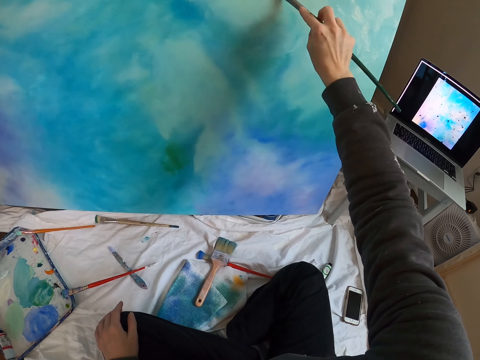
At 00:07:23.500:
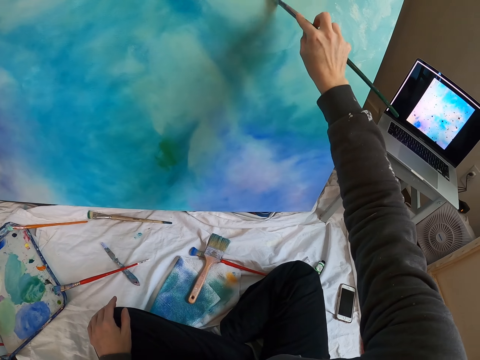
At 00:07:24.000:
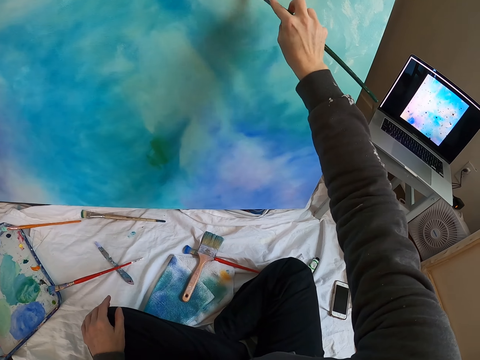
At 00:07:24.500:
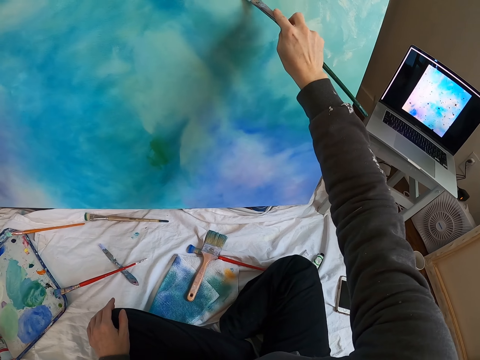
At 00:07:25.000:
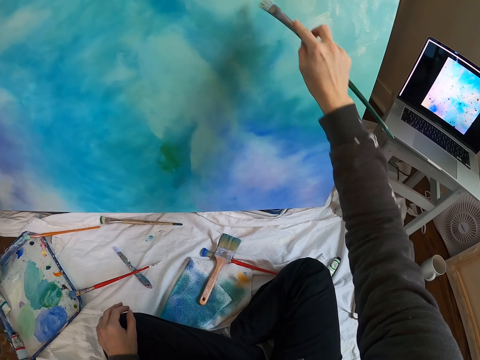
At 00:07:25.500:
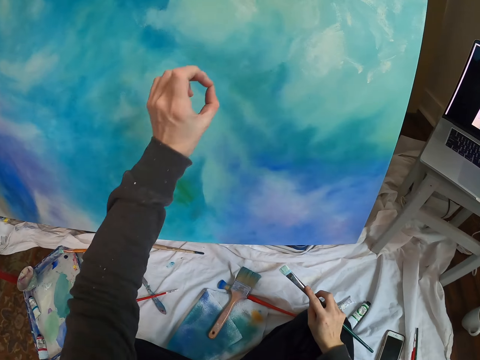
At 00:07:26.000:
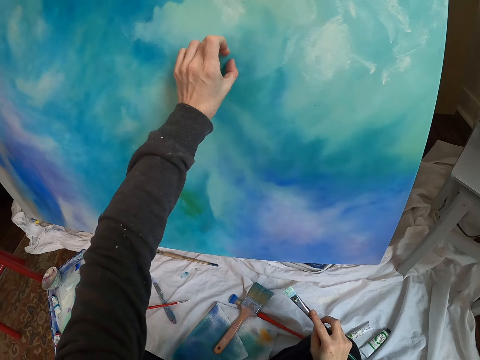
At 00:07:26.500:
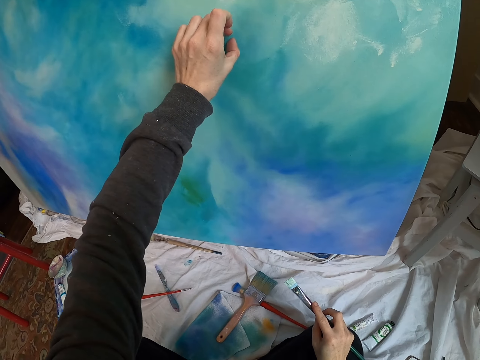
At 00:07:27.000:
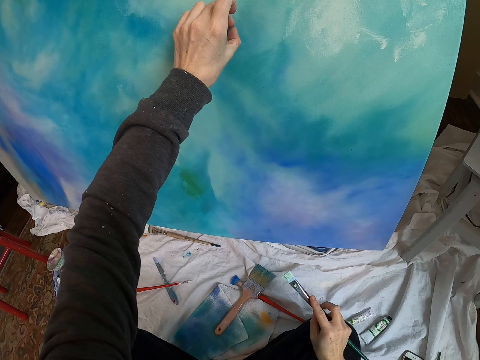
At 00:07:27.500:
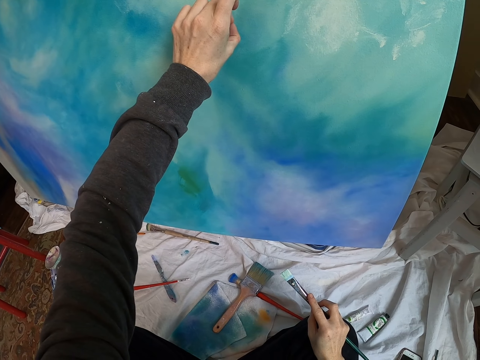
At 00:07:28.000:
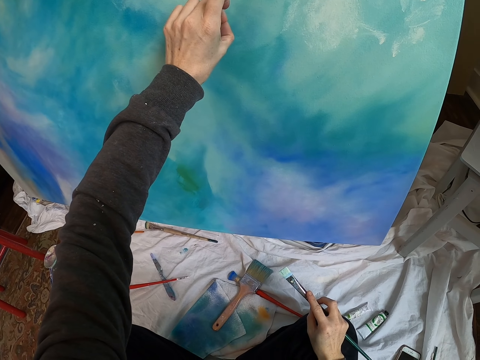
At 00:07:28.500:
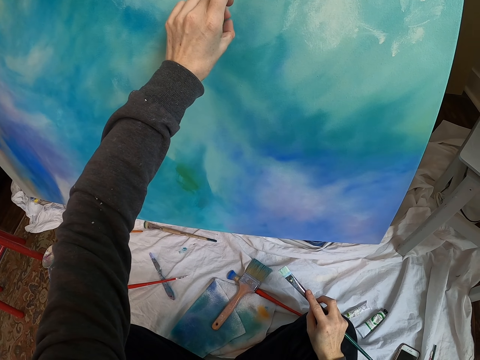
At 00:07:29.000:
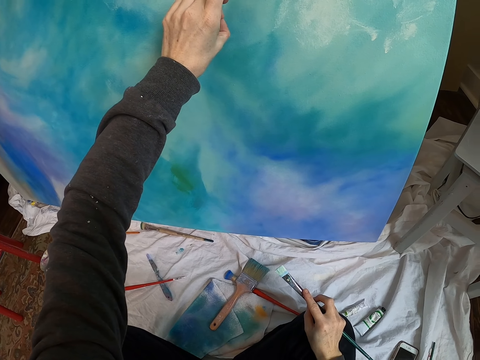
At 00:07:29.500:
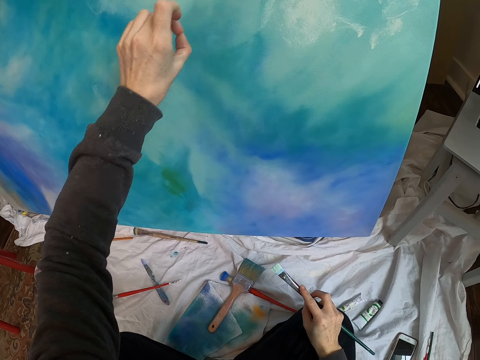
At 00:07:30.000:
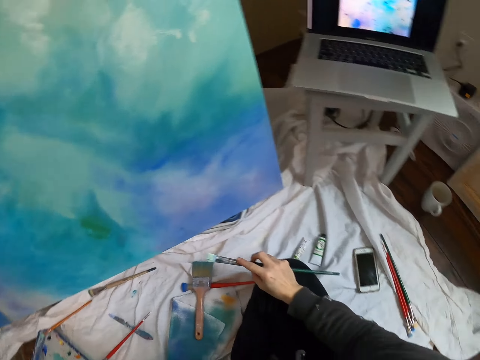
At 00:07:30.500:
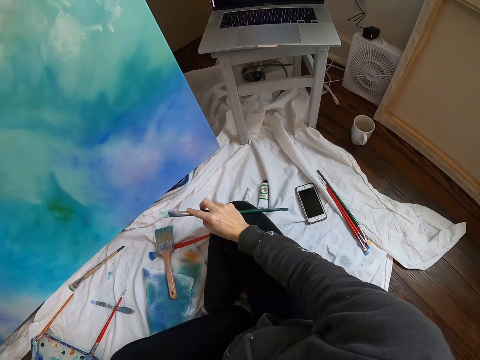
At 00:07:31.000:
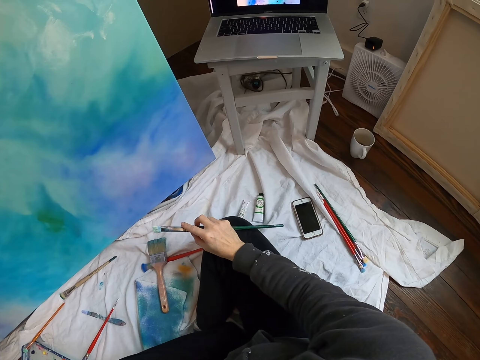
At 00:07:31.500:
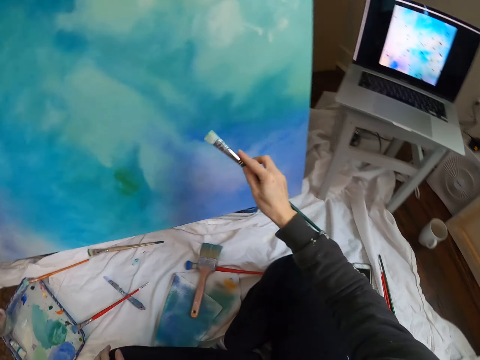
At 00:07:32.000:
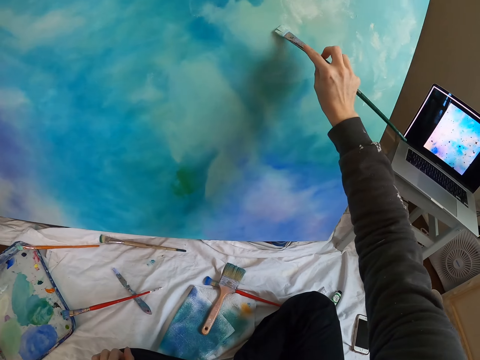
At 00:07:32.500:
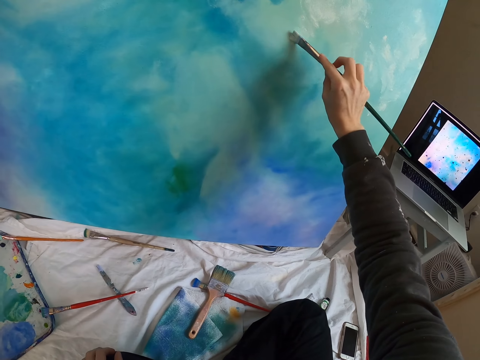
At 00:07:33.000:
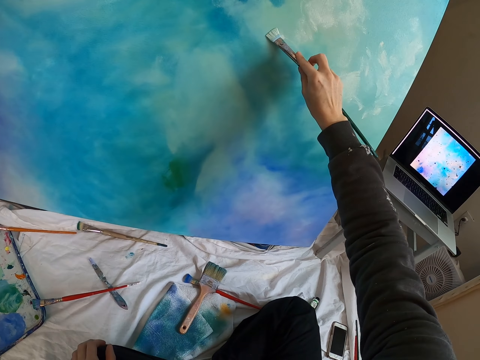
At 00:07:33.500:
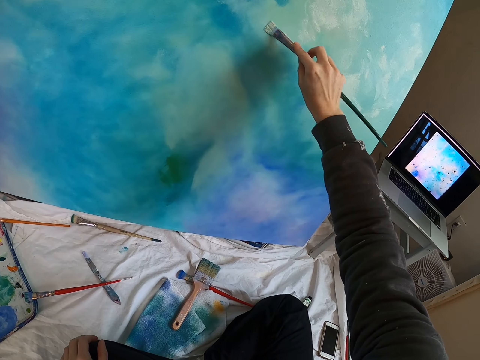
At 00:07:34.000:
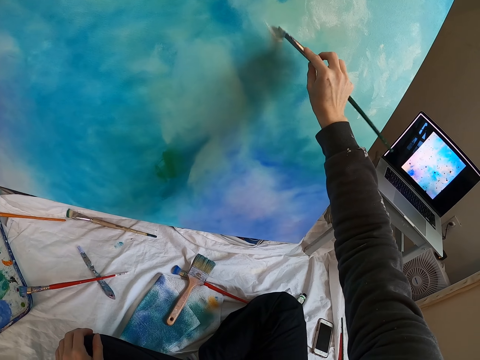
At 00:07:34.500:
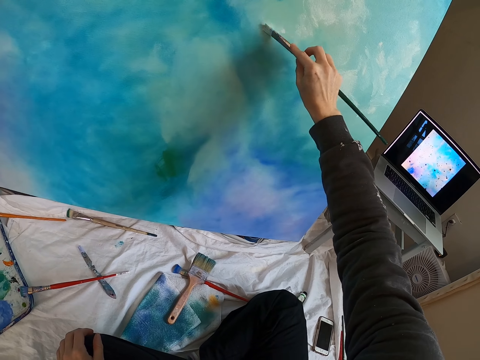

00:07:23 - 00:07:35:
The camera wearer lifts the pen brush. They paint the board with the pen brush. They lift the left hand. They touch the board. They pull back the left hand. They look at the laptop. They lift the pen brush. They paint the board with the pen brush.

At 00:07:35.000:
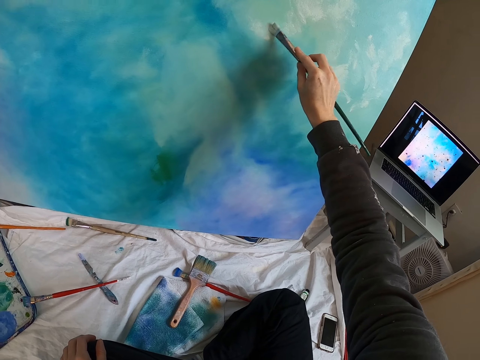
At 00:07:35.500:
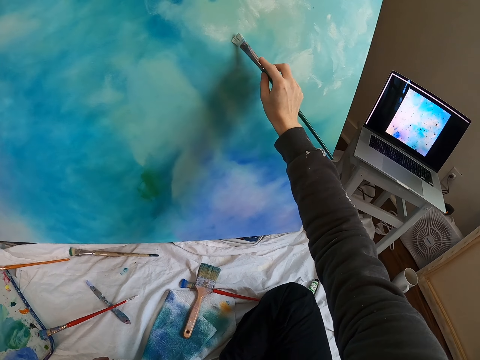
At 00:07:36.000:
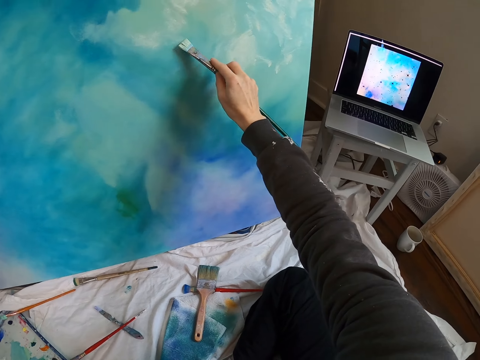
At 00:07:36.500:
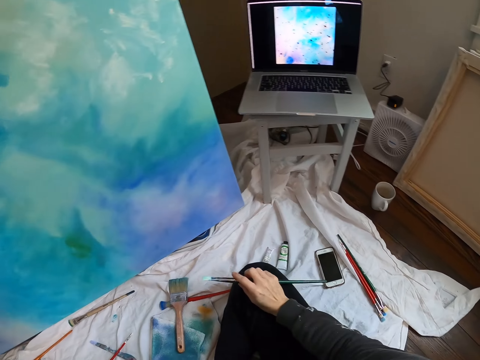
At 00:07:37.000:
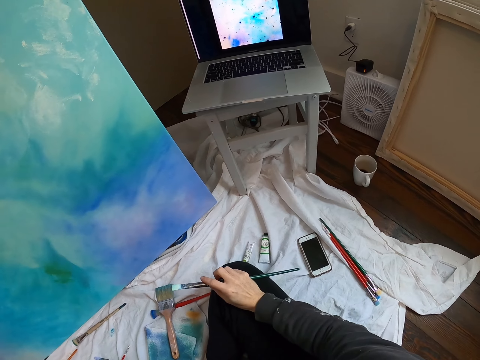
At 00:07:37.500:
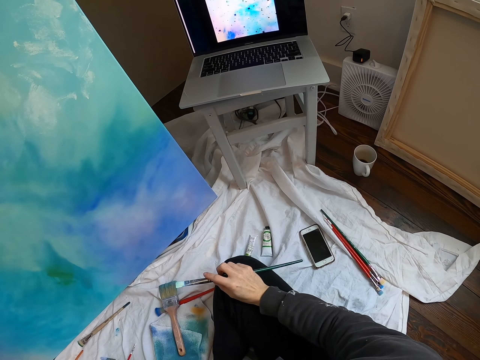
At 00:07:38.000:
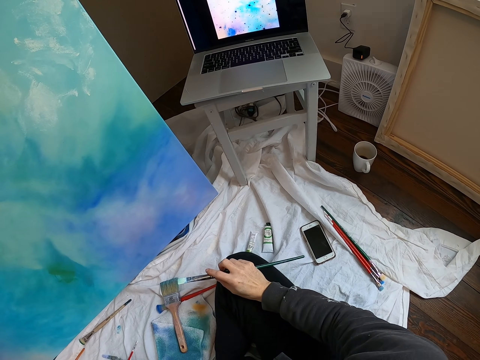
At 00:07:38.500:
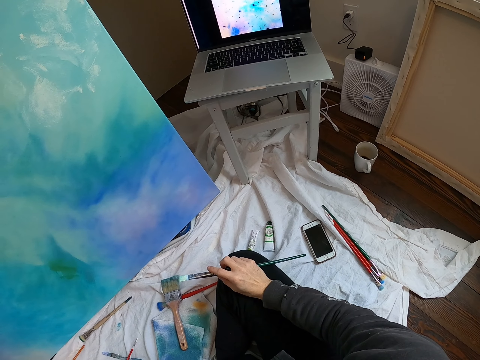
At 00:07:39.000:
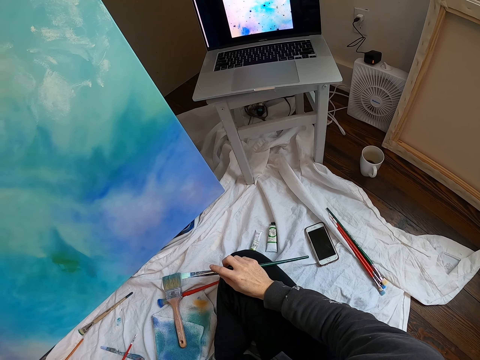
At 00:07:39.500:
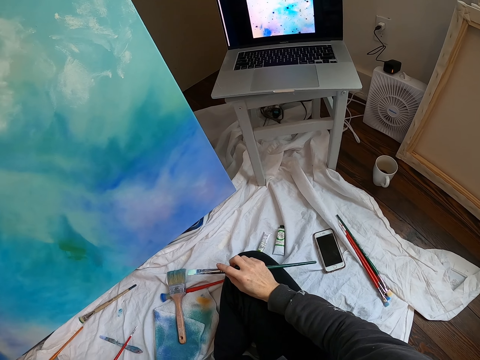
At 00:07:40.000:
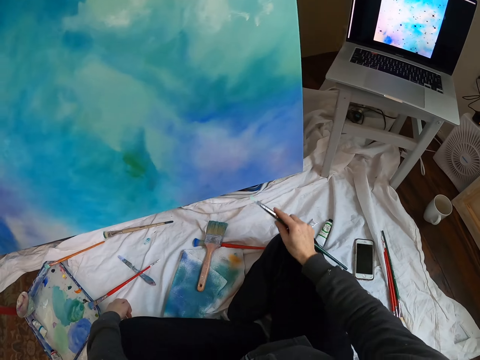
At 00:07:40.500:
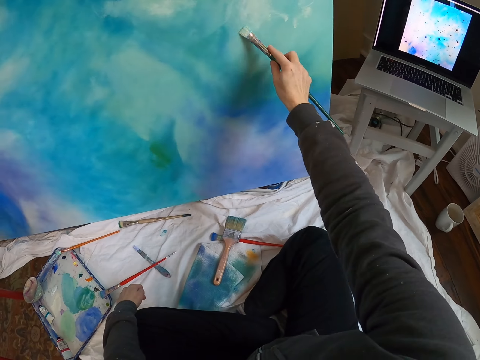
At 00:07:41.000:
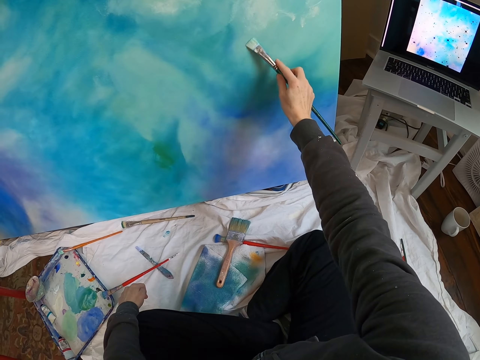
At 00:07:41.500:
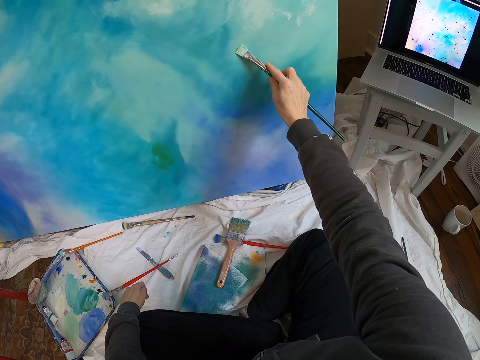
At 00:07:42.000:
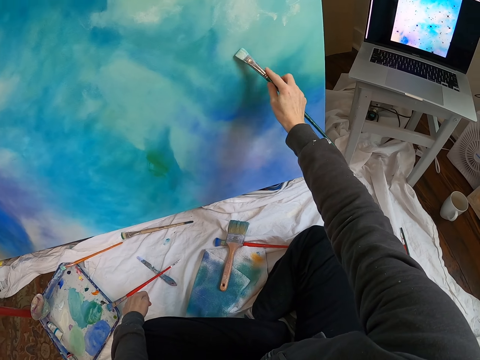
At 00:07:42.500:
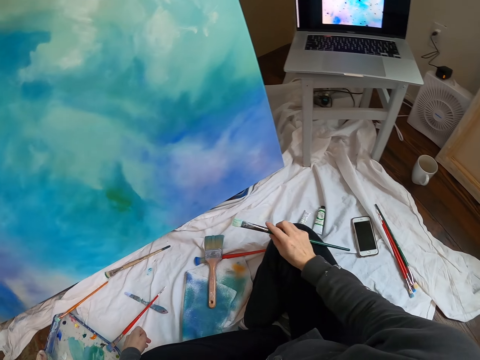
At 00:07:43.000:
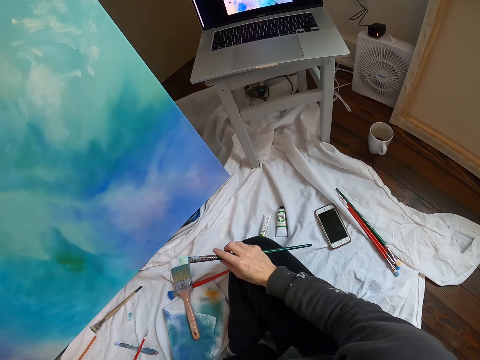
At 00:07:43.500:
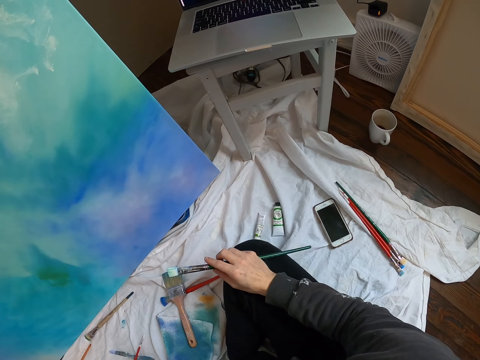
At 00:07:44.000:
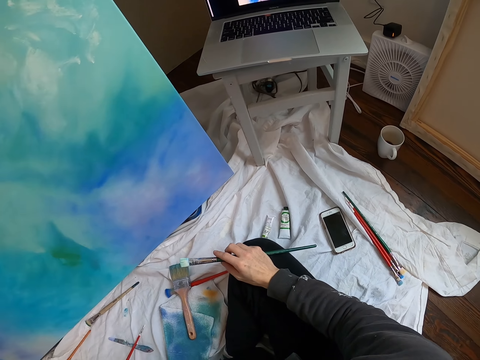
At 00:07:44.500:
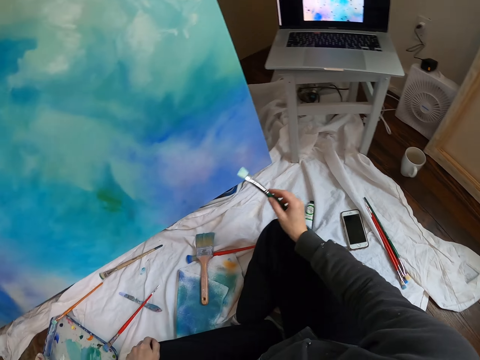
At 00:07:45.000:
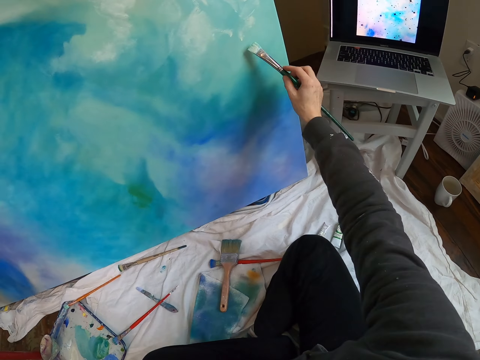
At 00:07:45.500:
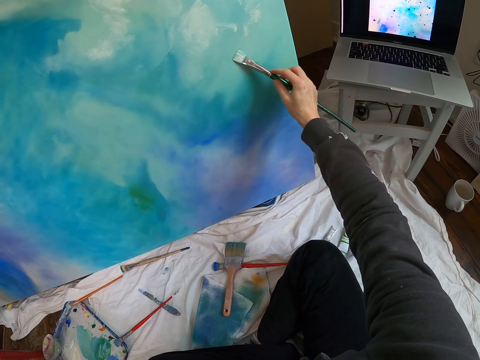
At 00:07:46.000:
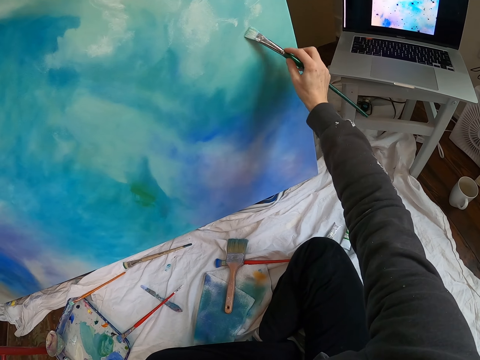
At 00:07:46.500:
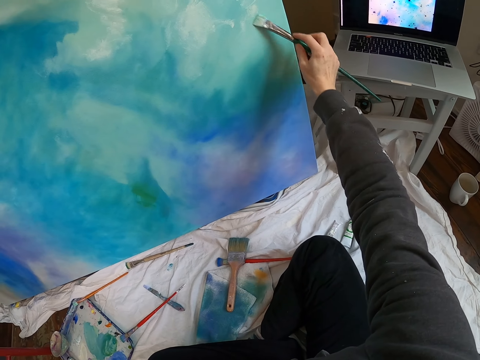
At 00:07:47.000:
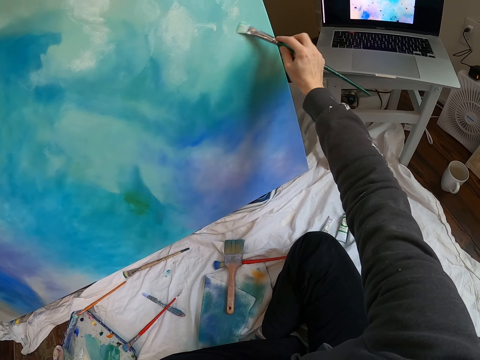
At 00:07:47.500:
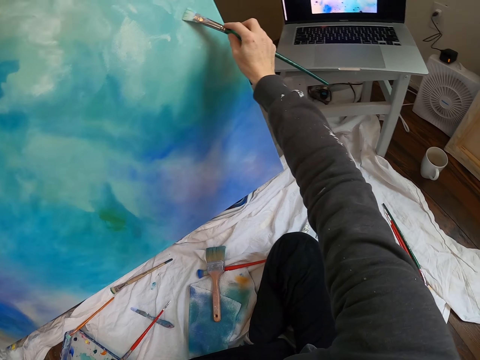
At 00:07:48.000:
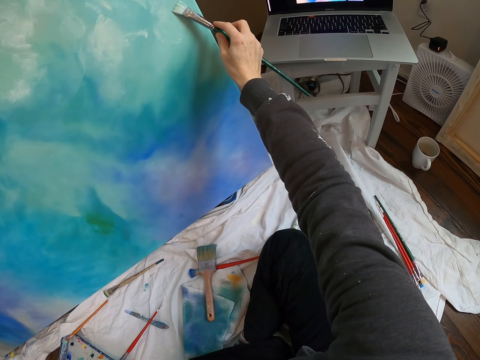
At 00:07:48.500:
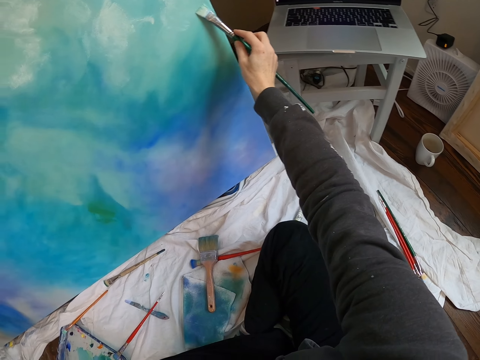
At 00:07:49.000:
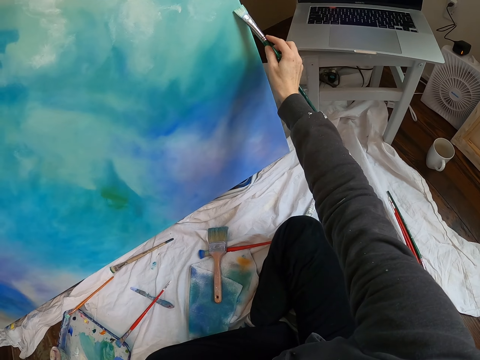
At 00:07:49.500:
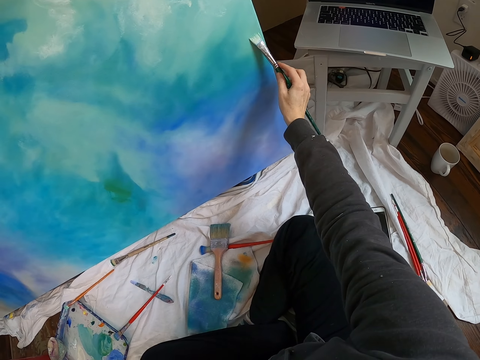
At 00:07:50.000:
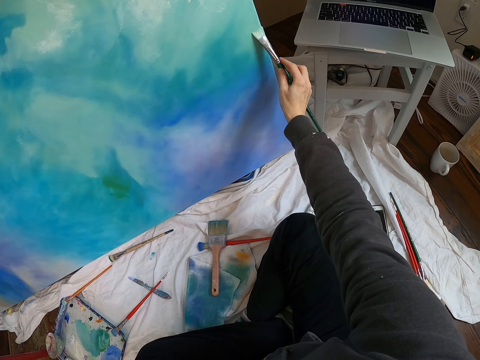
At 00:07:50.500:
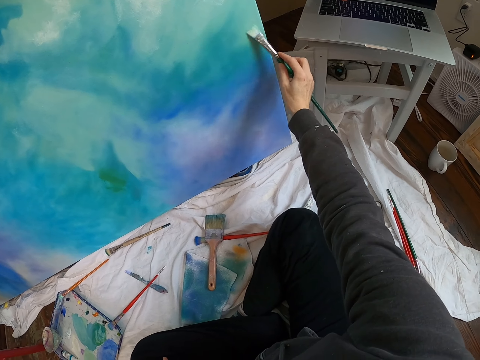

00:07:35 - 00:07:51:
The camera wearer moves the right hand. They look at the laptop. They lift the pen brush. They paint the board with the pen brush. They move the right hand. They look at the laptop. They lift the pen brush. They paint the board with the pen brush.
